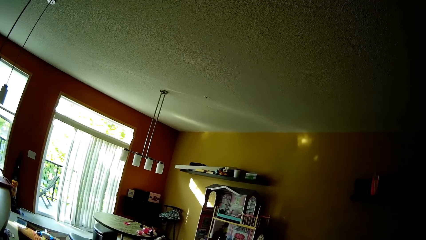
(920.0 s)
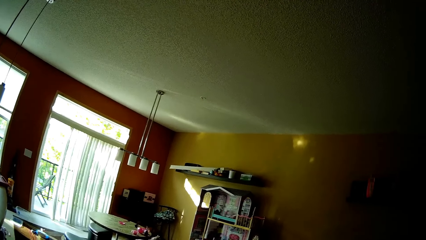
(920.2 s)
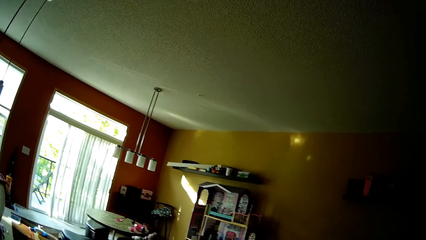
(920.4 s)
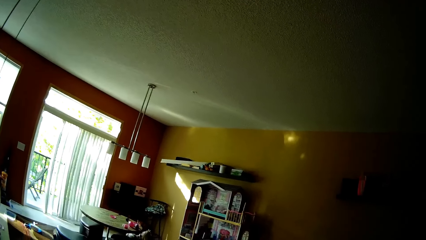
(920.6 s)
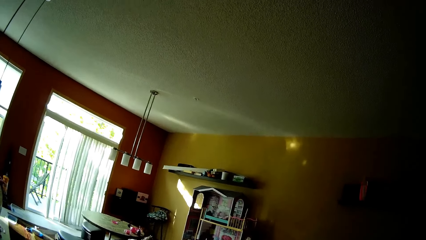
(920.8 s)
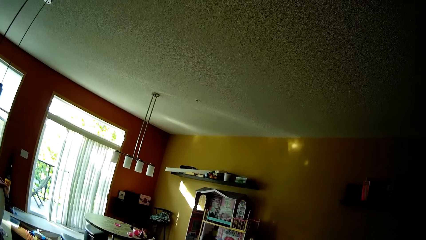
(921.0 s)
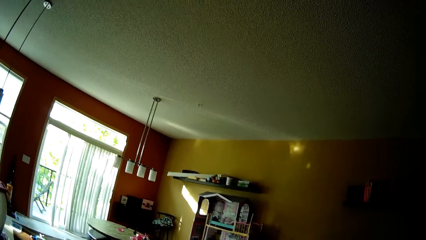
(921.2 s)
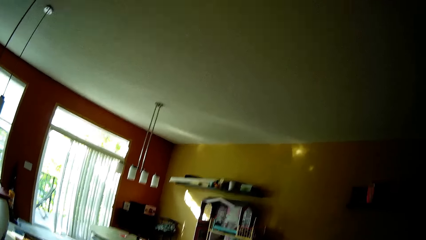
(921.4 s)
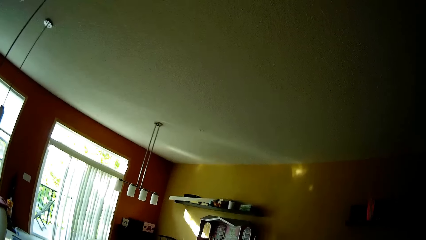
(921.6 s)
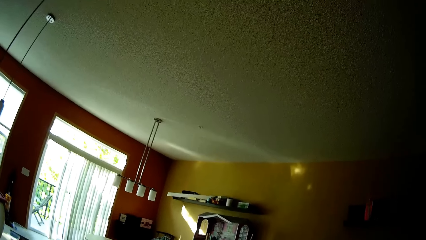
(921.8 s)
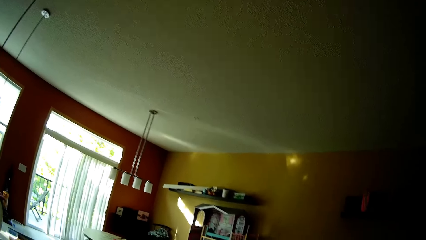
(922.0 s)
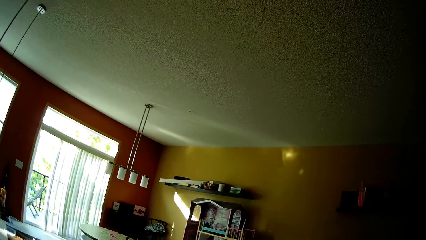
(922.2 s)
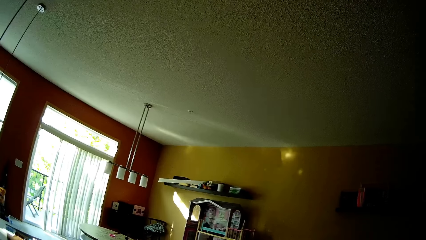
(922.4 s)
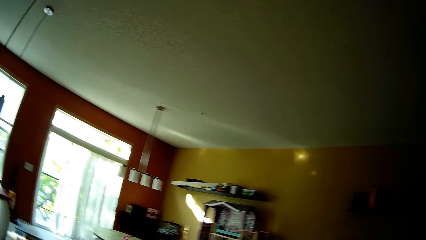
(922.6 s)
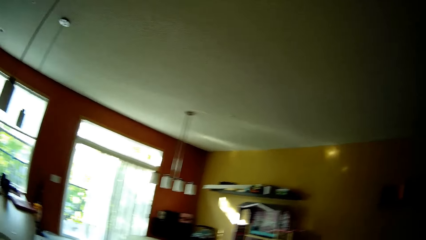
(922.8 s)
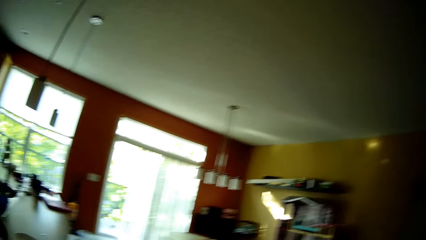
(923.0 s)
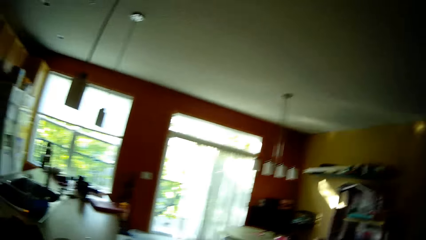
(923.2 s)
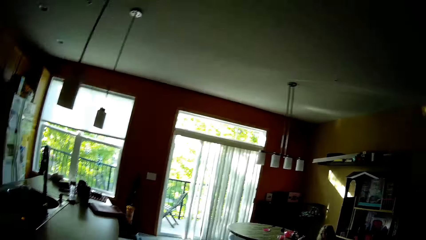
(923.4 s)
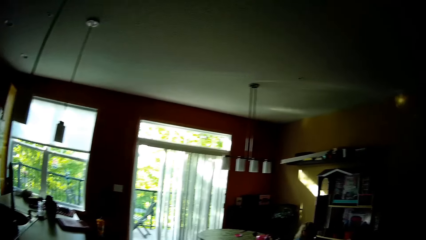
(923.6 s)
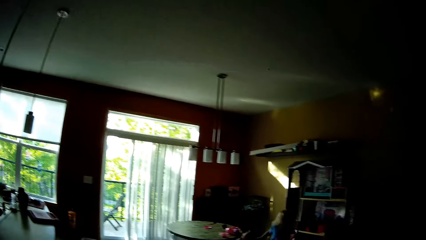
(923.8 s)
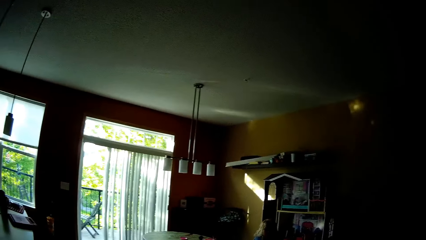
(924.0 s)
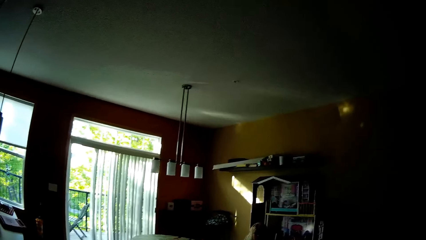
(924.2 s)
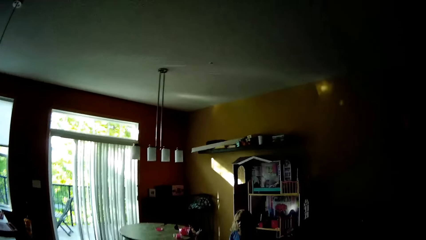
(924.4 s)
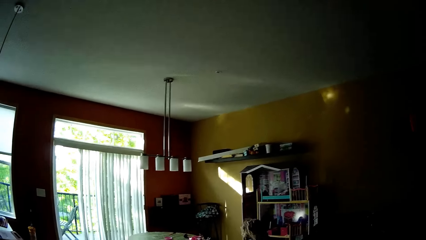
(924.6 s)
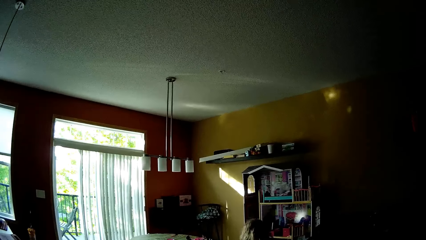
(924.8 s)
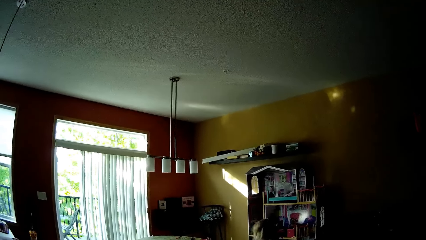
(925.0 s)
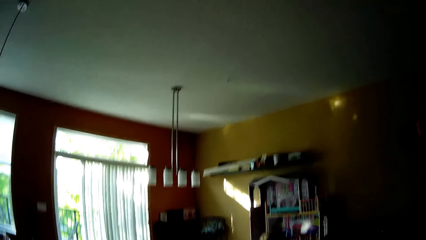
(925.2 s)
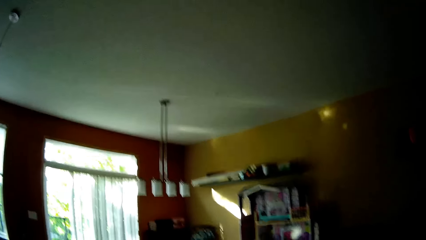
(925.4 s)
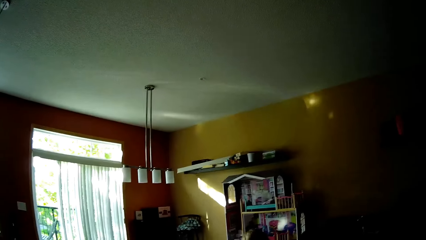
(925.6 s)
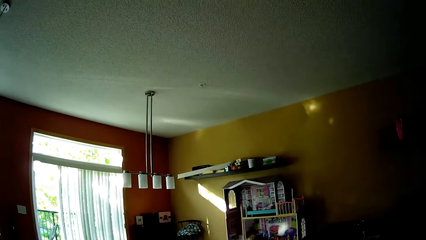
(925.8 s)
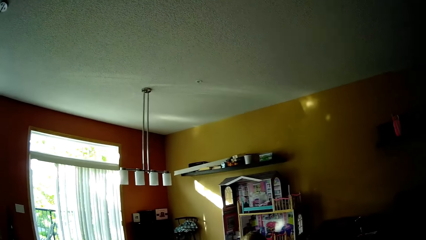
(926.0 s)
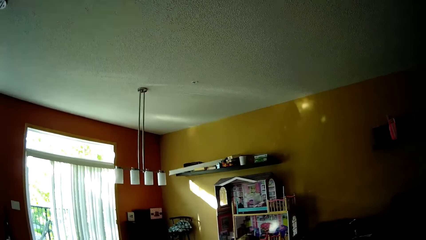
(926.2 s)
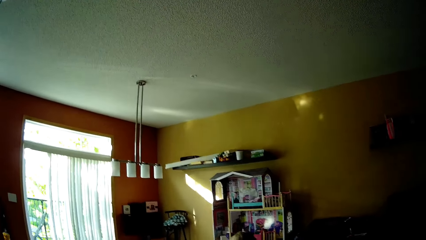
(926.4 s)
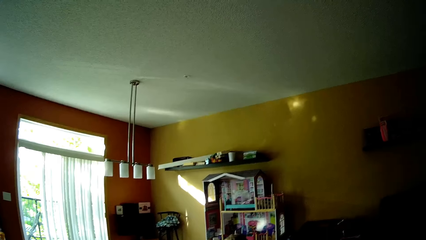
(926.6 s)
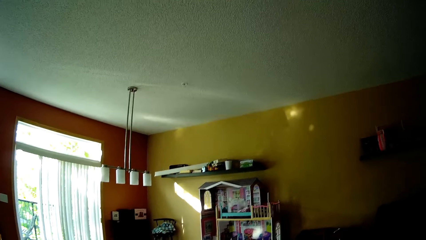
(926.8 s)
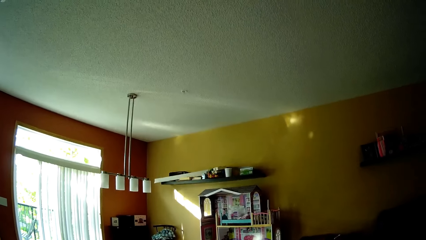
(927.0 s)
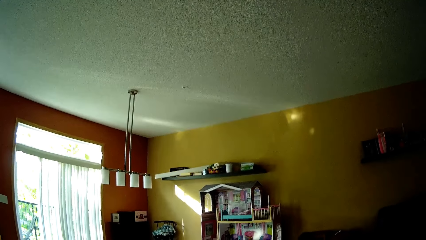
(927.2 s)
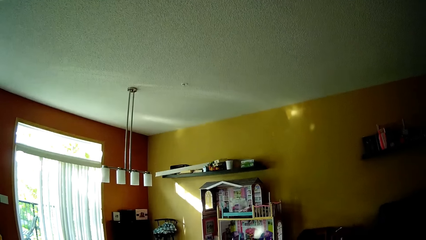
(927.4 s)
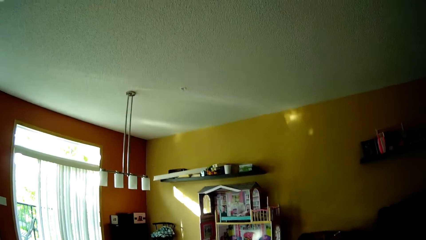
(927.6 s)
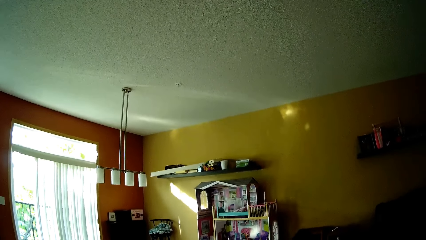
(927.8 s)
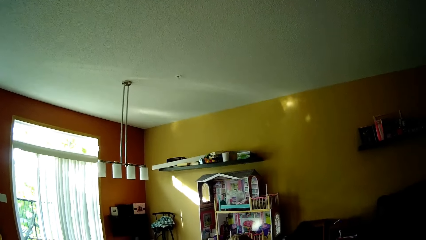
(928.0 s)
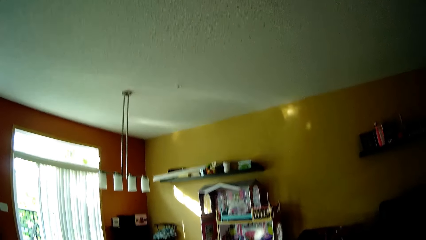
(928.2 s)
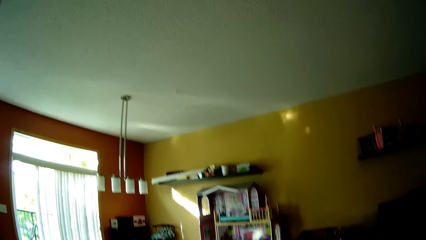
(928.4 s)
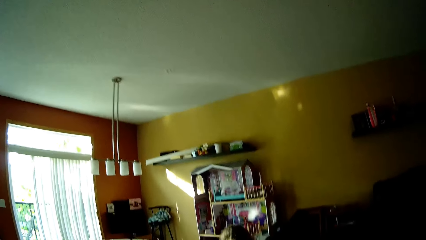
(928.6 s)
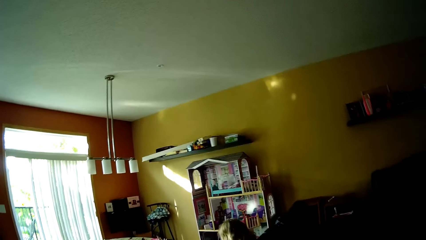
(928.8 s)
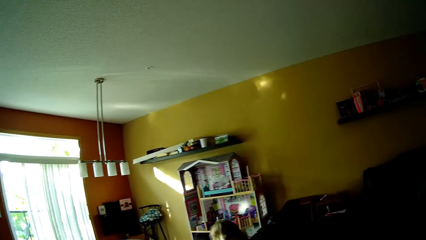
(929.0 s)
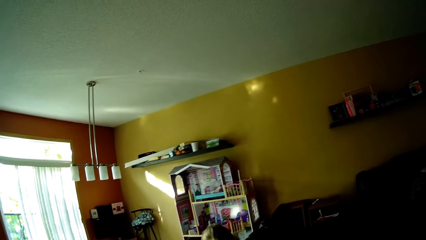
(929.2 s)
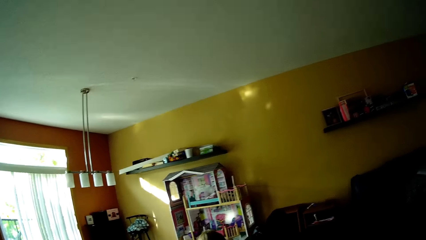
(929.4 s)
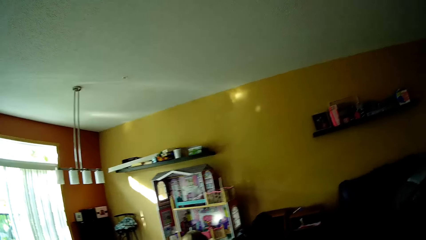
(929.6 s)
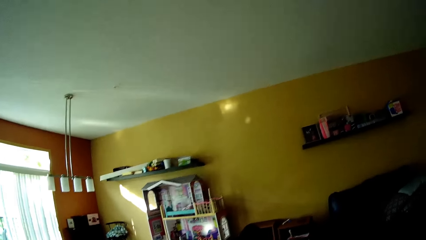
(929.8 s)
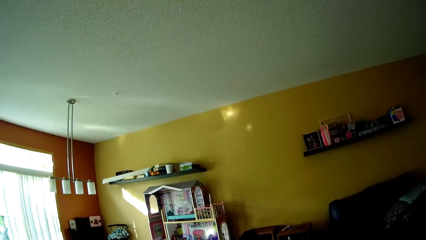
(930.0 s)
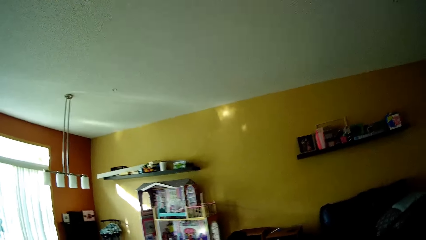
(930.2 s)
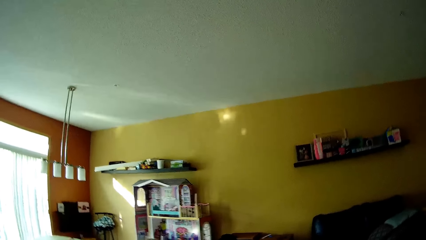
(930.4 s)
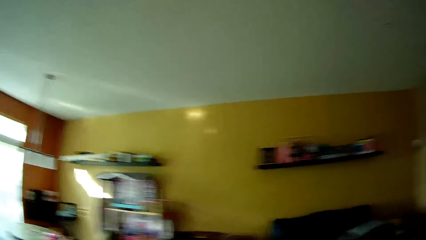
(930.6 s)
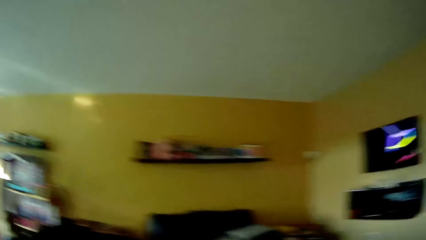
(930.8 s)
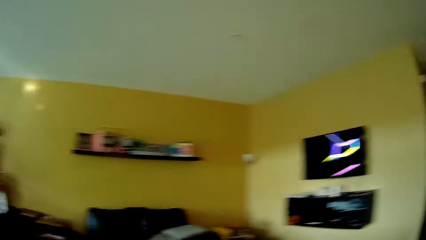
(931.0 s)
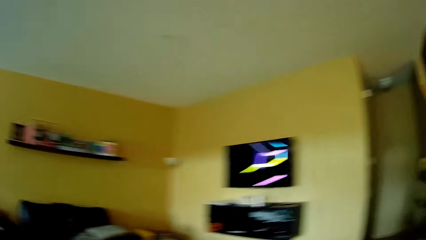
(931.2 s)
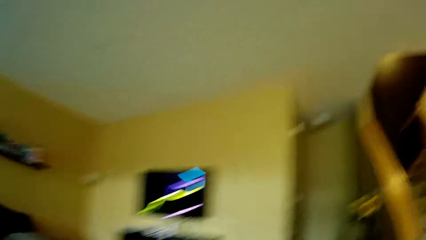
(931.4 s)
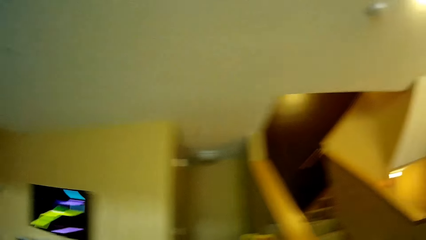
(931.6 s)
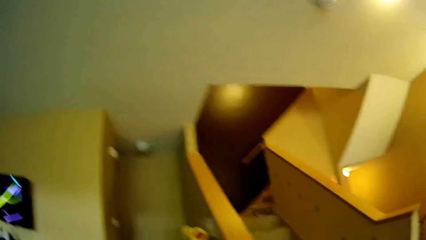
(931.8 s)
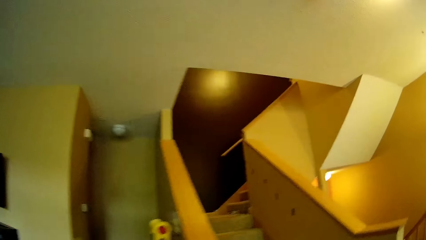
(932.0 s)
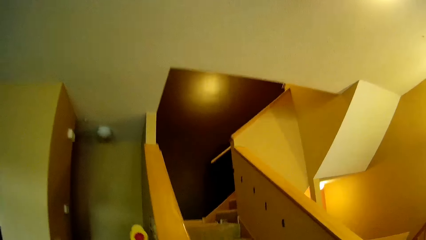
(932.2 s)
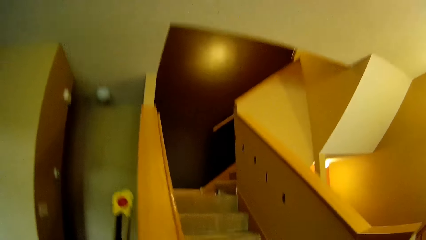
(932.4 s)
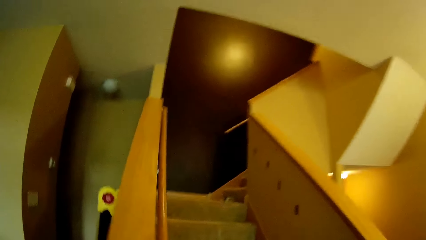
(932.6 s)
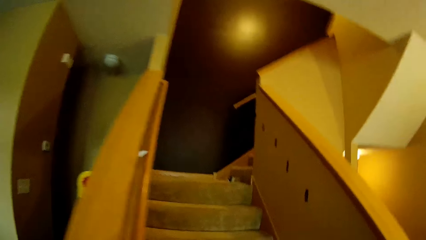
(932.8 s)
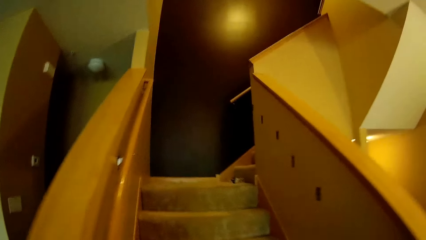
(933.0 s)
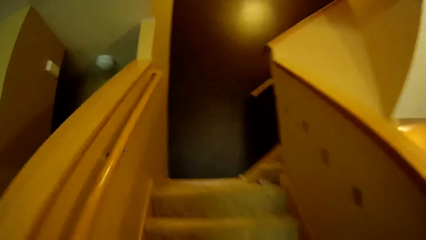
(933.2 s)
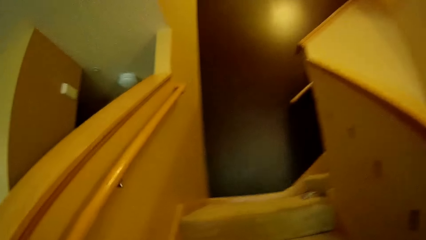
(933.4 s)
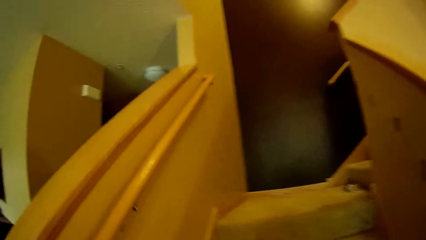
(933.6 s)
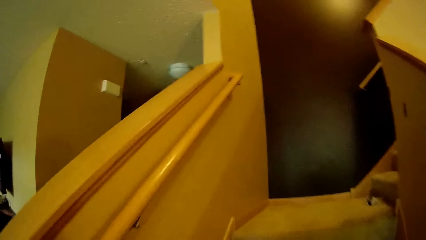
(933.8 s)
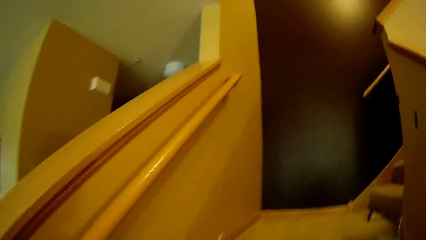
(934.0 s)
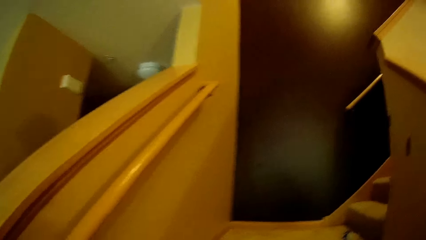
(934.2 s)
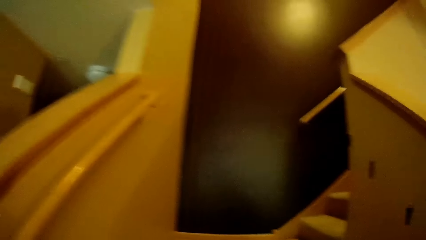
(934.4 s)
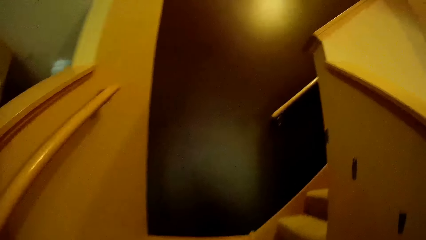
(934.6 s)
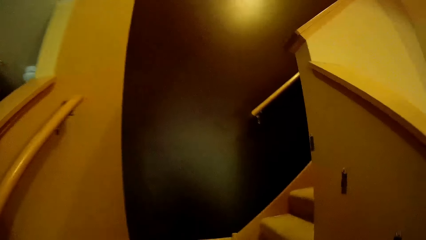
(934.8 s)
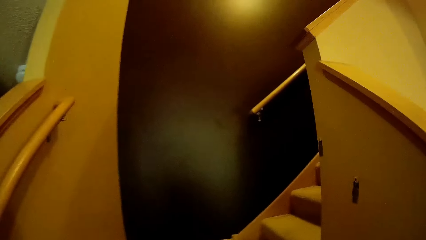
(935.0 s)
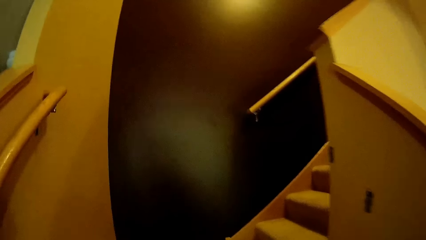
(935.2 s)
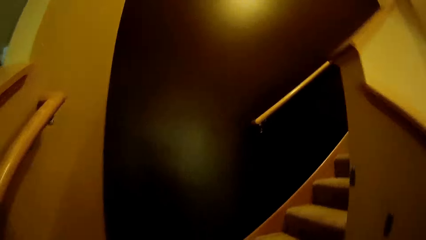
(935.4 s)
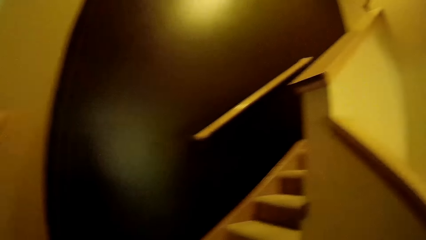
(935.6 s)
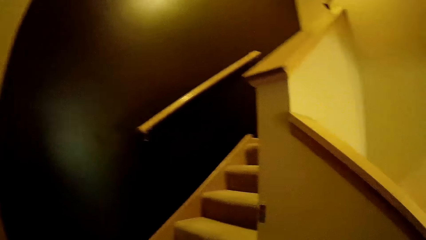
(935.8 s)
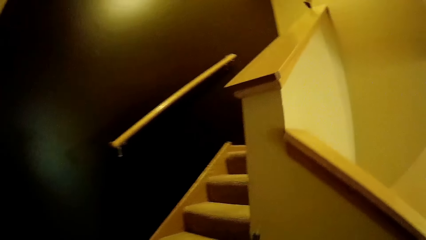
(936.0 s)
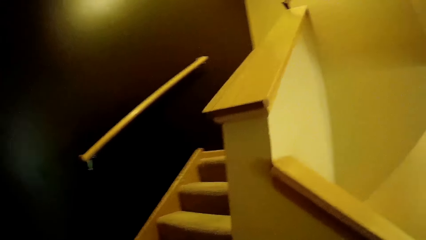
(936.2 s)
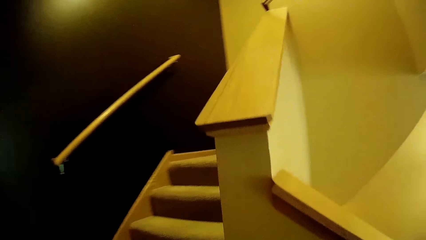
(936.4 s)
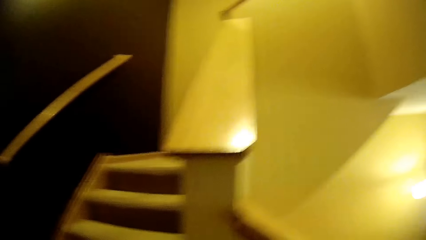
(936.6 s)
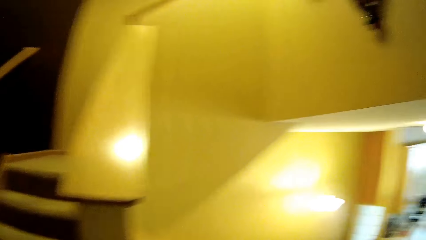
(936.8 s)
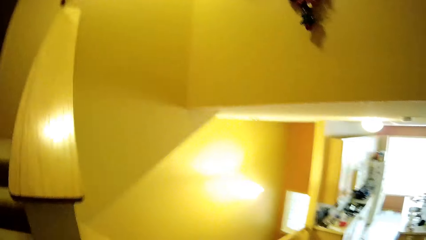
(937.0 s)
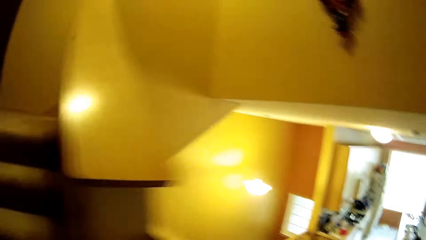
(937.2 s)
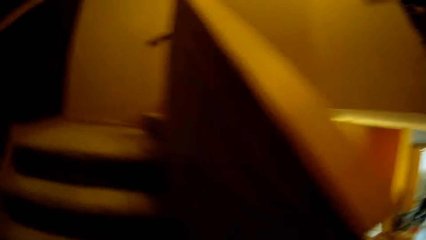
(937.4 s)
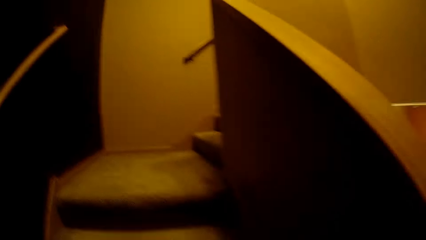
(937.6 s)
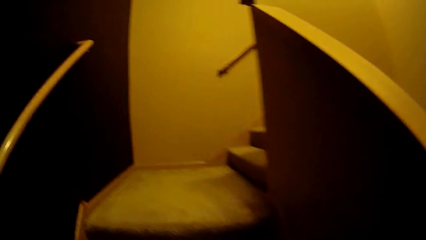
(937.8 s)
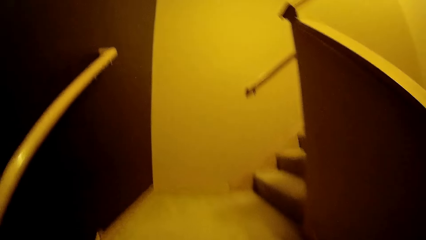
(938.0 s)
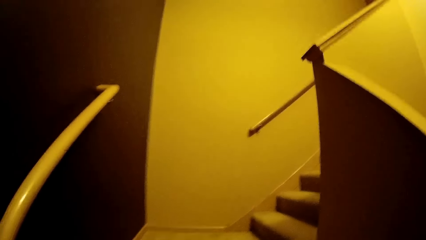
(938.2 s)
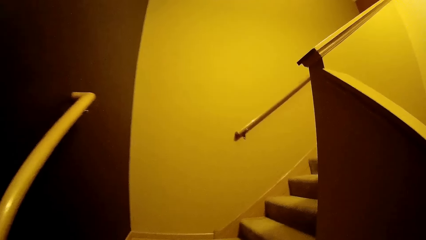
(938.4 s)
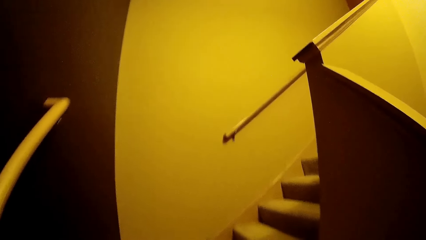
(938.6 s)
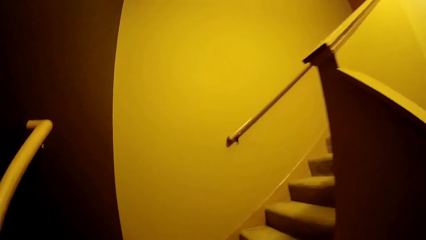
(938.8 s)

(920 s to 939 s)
The child talks to the camera wearer. The camera wearer talks to the child. The child talks to the camera wearer. The camera wearer talks to the child. They climb up the staircase. They talk to the child.
